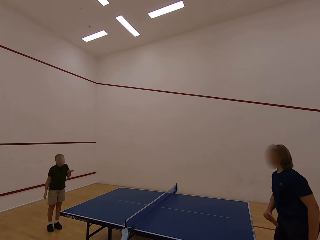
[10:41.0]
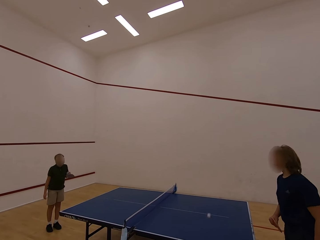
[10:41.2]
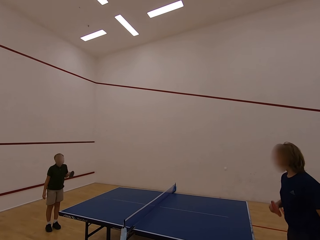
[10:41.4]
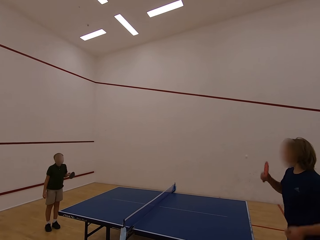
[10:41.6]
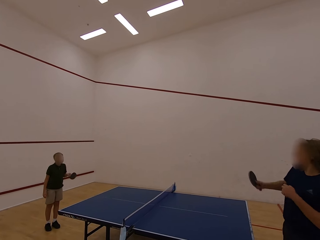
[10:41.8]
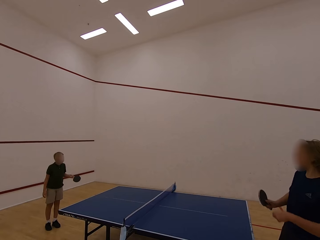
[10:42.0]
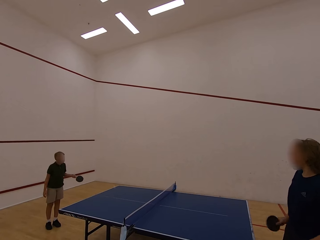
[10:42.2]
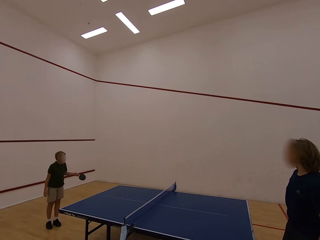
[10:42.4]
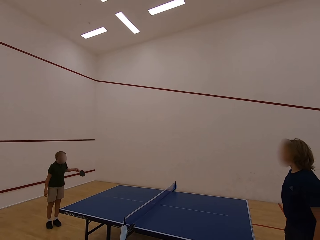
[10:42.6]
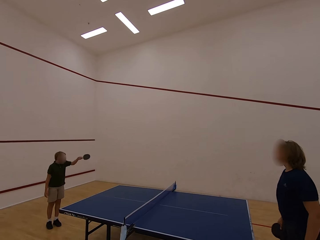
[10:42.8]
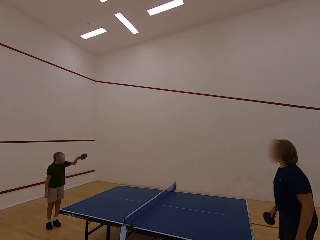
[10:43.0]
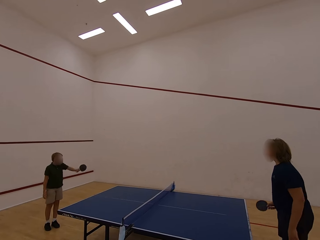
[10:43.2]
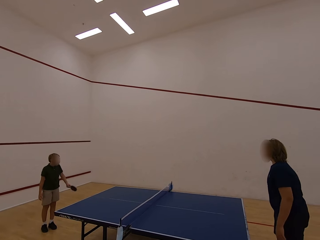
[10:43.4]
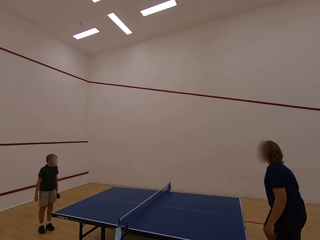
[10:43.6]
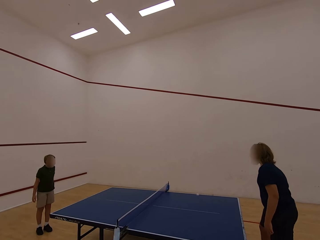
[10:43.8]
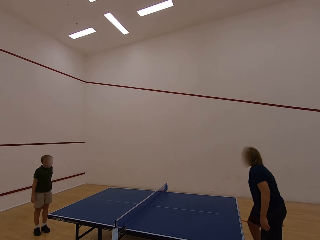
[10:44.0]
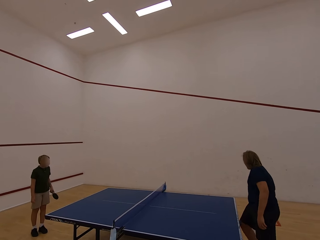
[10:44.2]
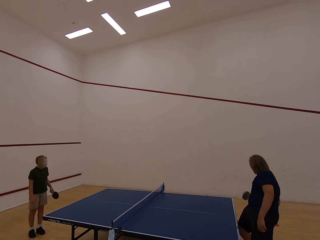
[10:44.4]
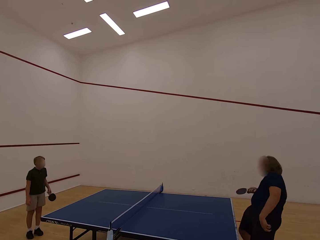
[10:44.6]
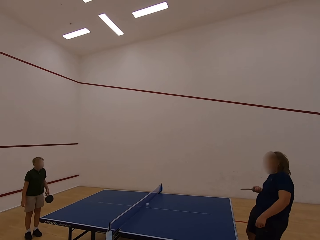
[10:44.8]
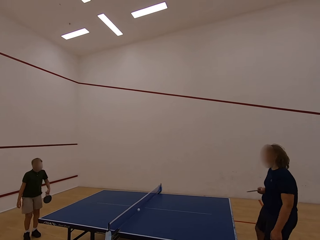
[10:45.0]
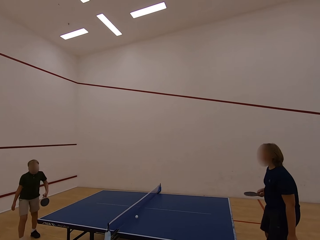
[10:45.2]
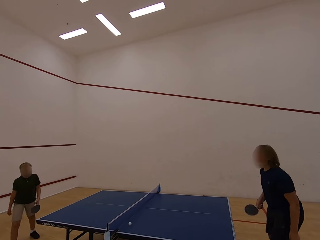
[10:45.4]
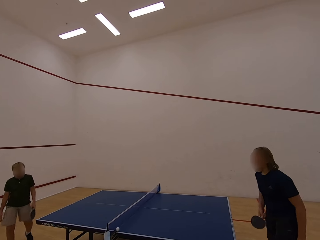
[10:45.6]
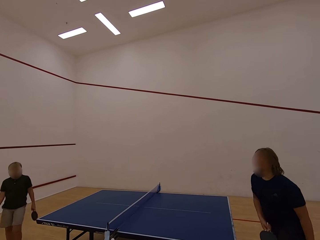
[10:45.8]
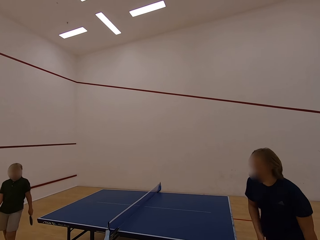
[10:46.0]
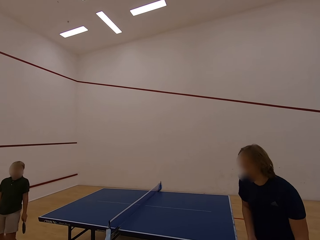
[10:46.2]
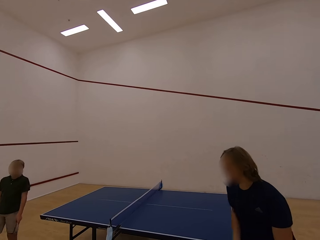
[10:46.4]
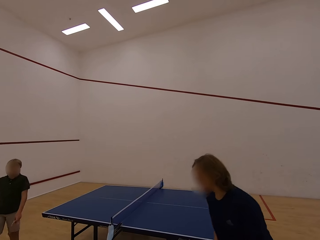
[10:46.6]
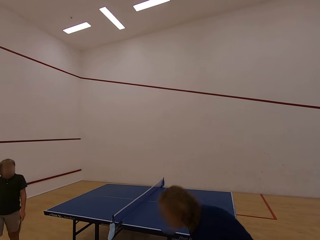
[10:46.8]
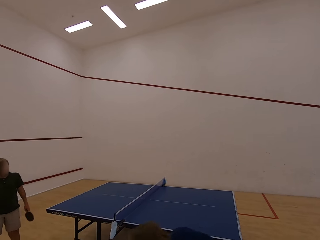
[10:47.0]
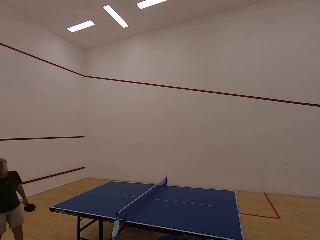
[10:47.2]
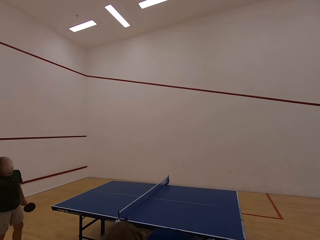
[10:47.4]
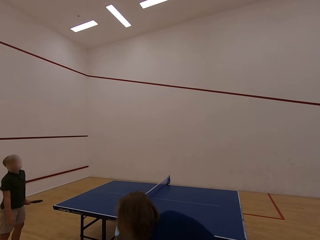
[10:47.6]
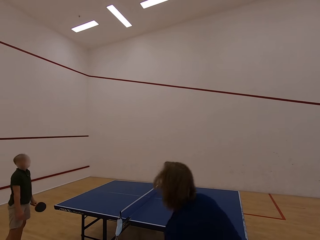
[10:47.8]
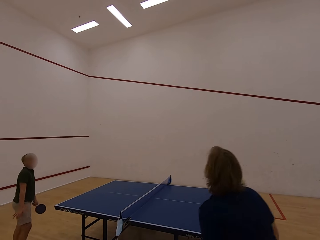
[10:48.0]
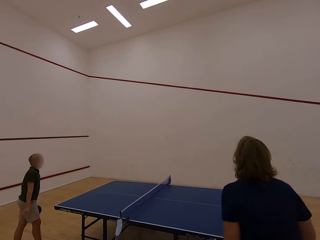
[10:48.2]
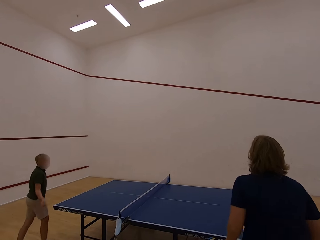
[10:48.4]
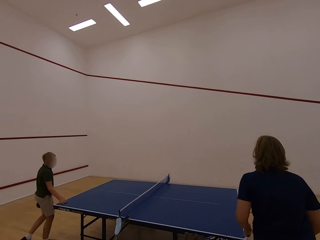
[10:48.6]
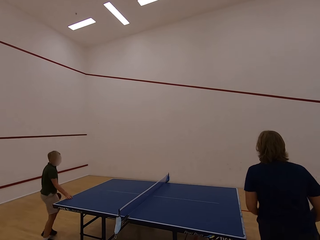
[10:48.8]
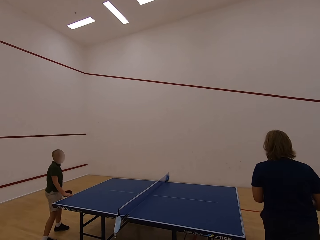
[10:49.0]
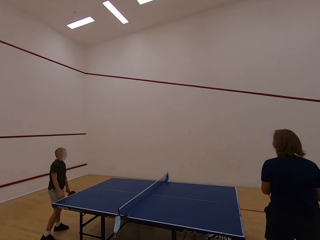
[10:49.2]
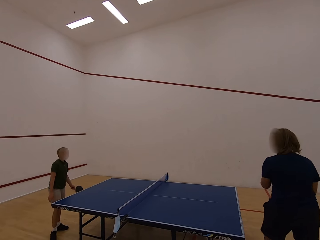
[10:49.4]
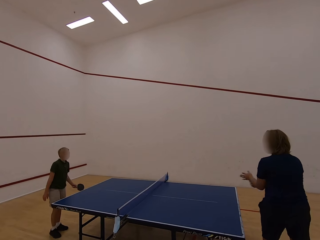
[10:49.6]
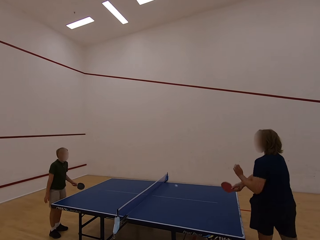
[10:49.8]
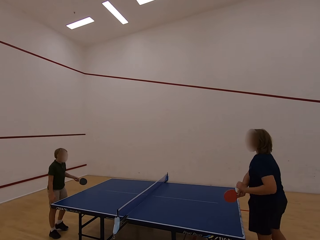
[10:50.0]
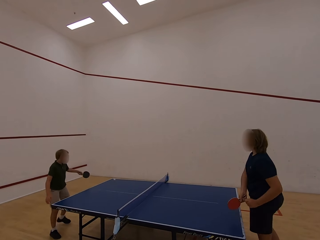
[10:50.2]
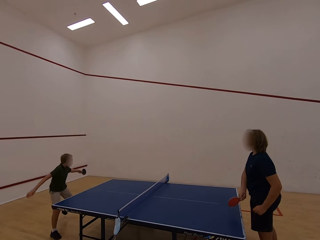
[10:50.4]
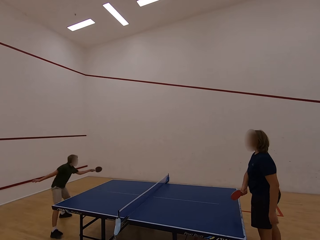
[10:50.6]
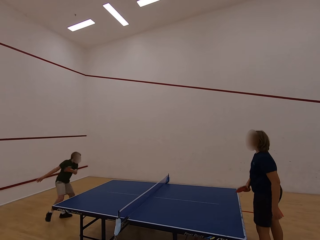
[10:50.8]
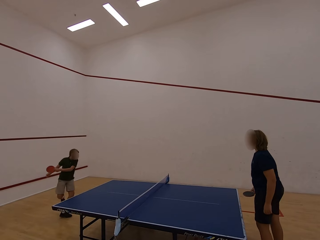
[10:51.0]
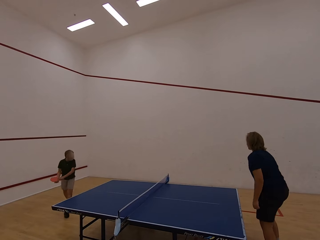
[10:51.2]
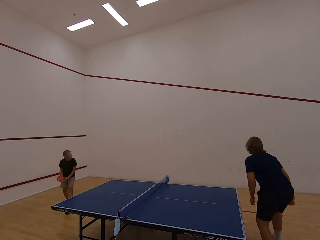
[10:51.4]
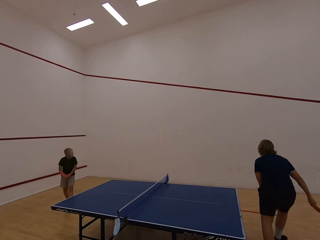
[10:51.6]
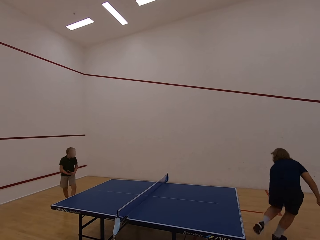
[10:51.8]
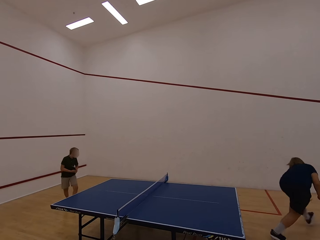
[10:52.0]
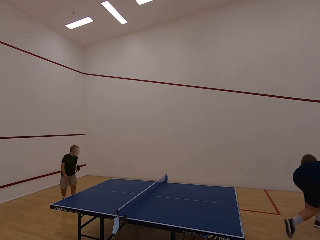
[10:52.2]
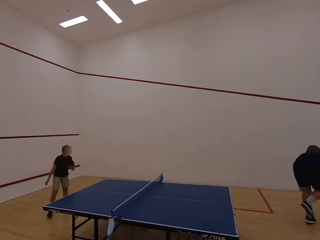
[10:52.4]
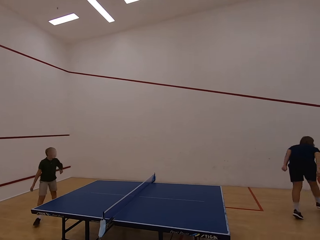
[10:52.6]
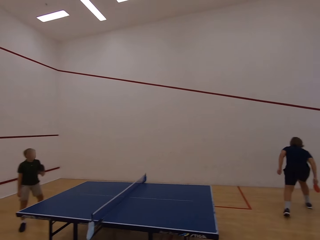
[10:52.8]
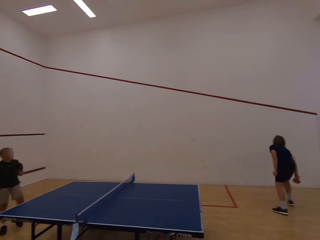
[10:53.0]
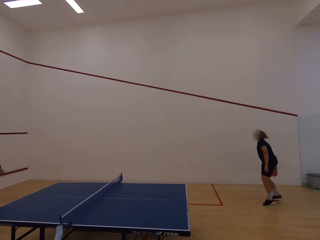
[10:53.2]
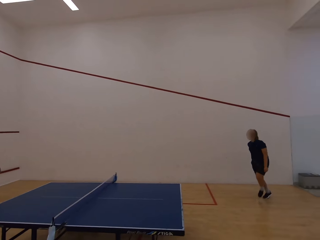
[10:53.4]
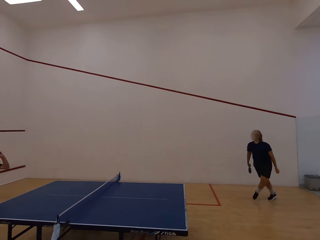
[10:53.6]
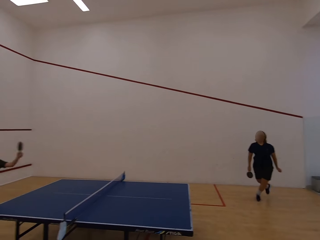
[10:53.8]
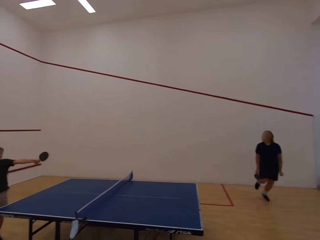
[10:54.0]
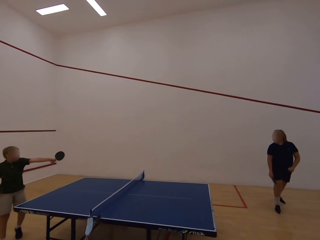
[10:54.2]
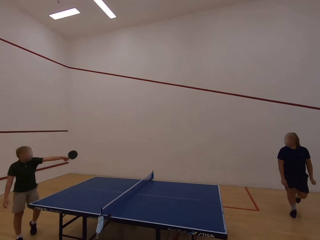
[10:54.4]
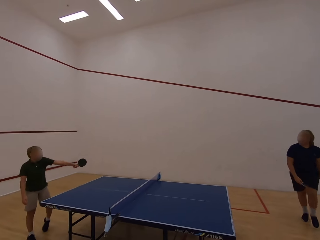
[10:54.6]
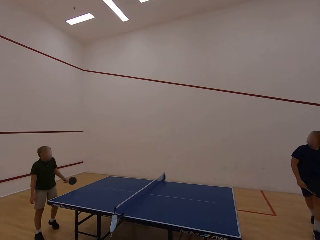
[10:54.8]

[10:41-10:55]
A woman hits the ball towards a boy. The boy hits the ball towards the woman. The woman hits the ball towards the boy. The woman walks in the room, picks up the ball and walks in the room. The boy walks in the room. The woman plays table tennis. The boy plays table tennis. The woman hits the ball towards the boy. The boy hits the ball towards the woman. The woman walks in the room, holds the ball with the left hand, walks in the room and catches the ball.

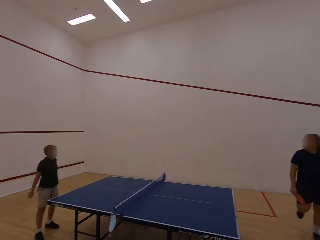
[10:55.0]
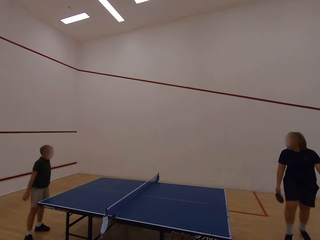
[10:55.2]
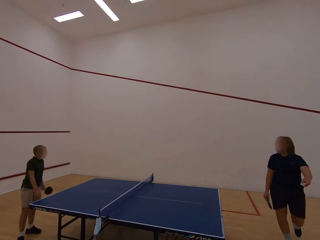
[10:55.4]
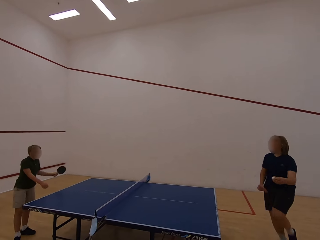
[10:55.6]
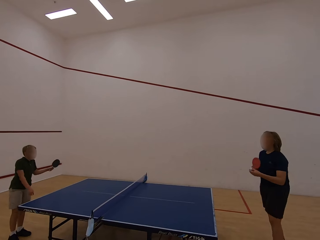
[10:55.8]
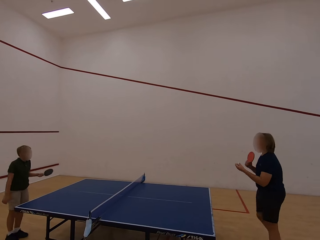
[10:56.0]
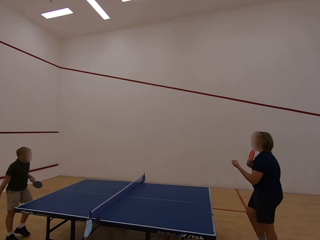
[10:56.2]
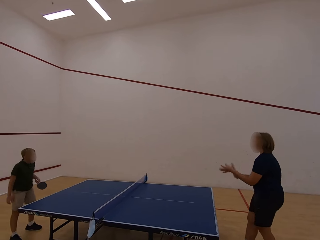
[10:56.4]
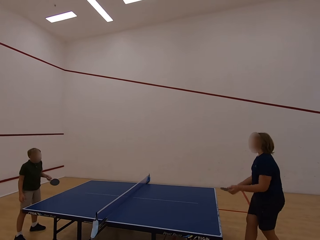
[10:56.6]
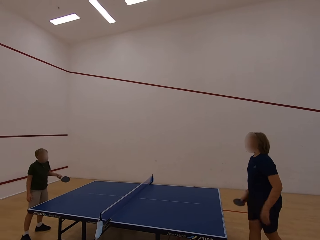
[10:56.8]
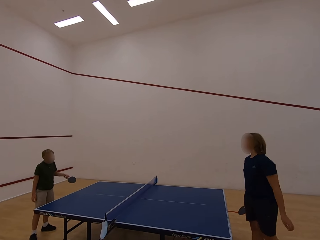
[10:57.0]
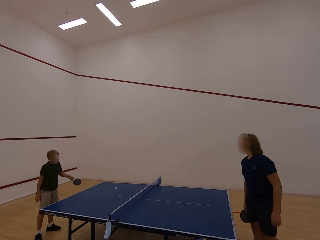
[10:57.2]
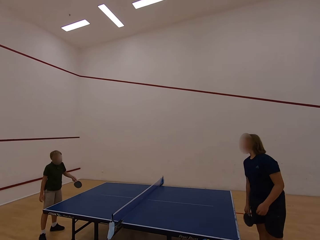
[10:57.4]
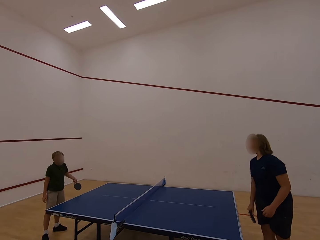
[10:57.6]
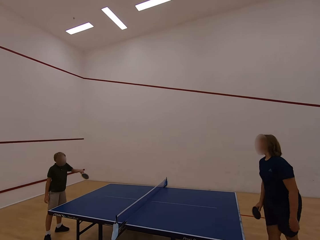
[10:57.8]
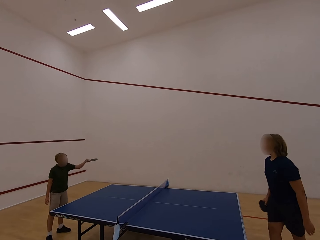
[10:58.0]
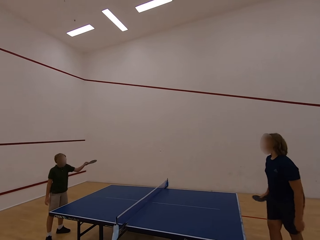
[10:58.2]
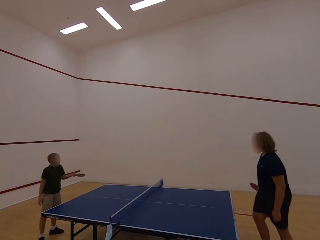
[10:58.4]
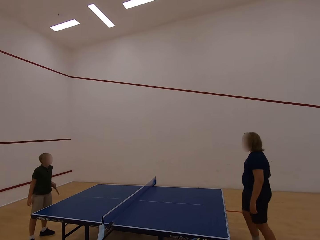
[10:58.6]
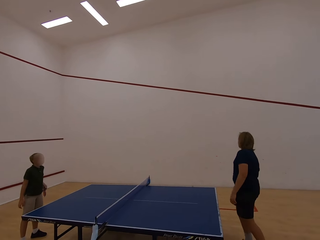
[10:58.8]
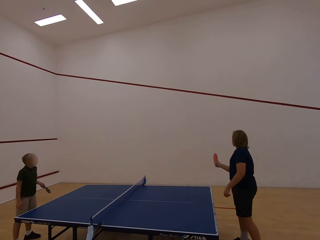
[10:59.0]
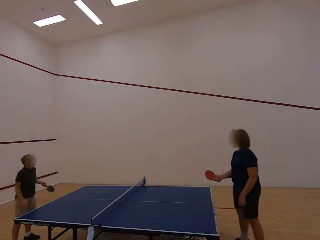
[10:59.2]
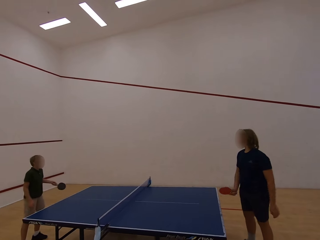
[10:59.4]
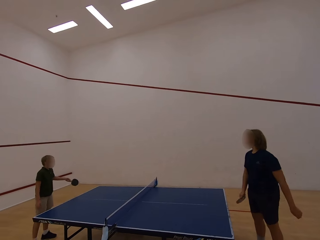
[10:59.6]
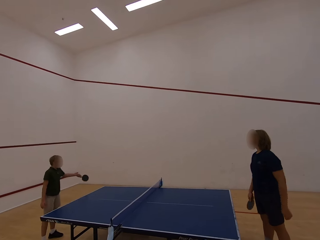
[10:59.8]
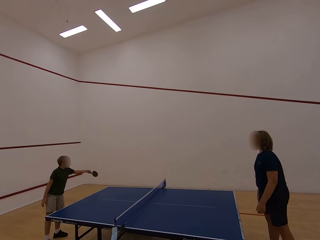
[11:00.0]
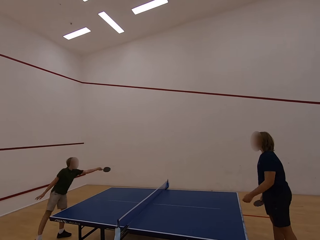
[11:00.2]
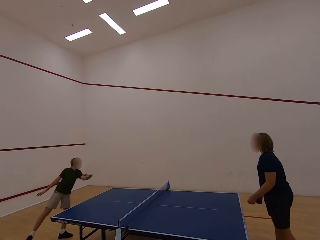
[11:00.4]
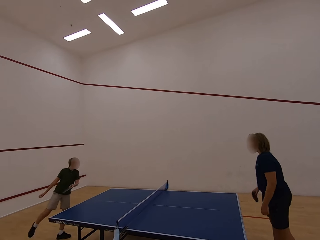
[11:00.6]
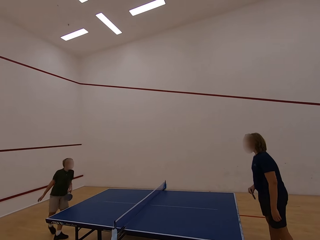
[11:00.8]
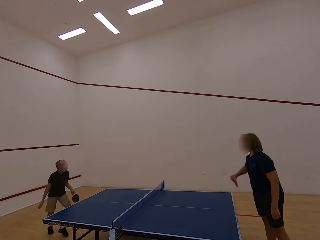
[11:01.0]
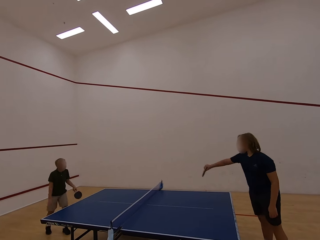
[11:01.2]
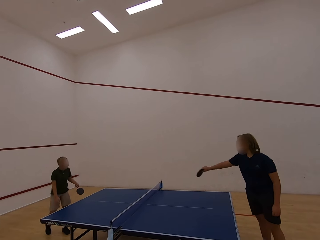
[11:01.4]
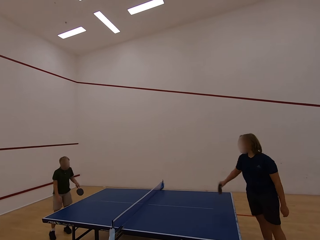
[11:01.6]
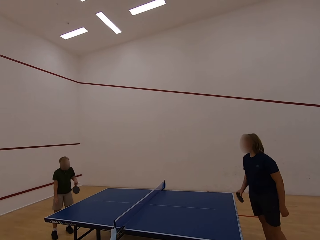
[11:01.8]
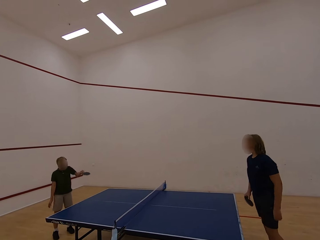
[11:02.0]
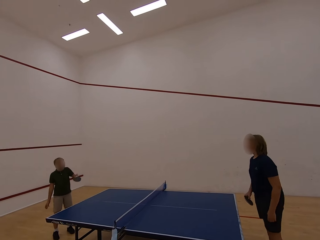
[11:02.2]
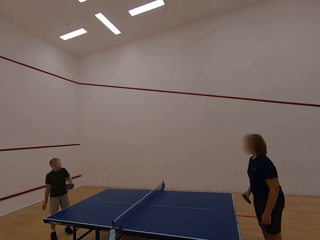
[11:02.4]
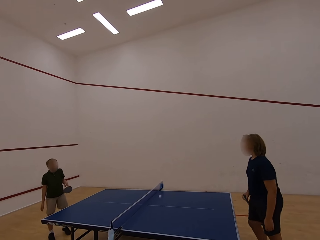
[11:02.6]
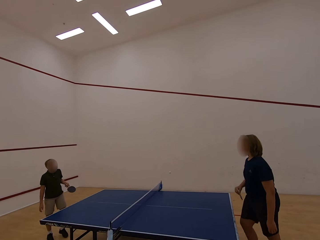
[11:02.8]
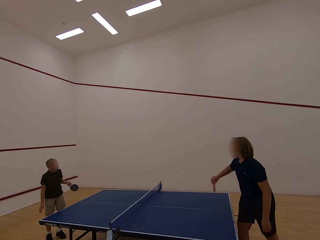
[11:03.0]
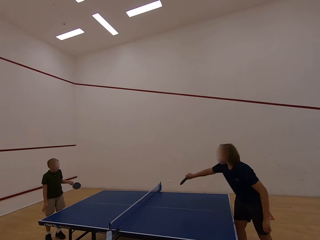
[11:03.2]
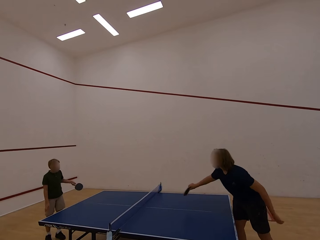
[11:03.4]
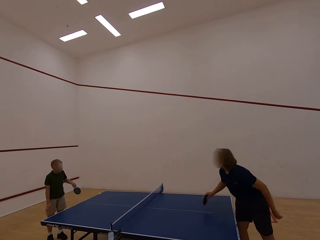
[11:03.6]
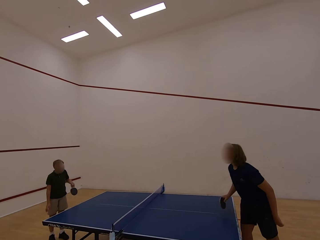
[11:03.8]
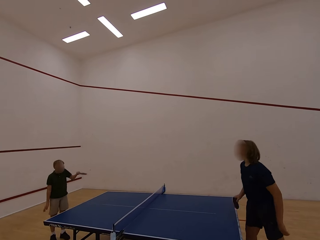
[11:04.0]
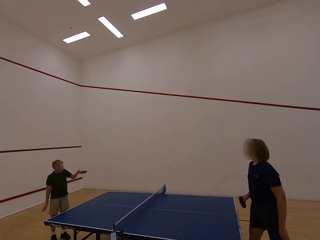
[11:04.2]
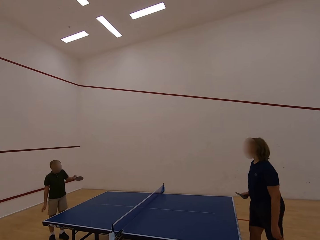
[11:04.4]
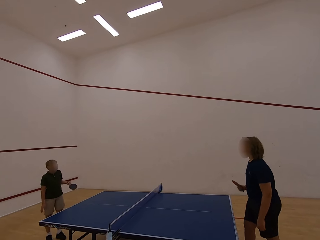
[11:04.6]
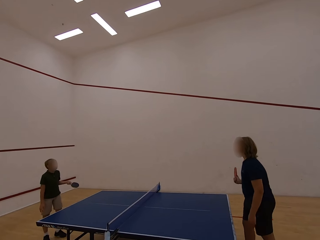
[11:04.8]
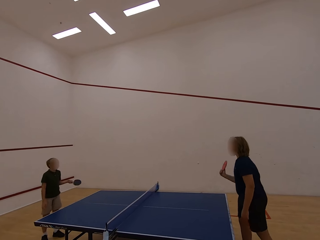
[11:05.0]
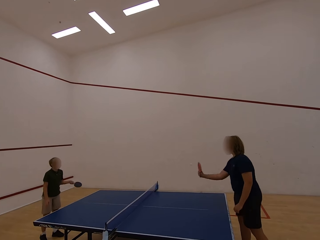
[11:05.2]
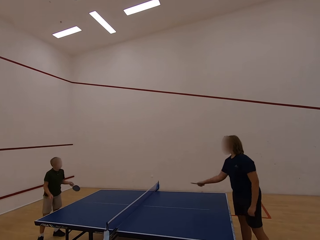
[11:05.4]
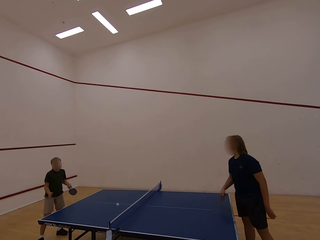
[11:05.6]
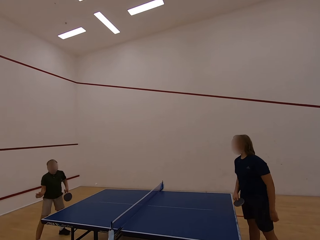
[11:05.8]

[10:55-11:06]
A man swings the left hand. A woman plays table tennis and hits the ball towards a boy. The boy plays table tennis and hits the ball towards the woman. The woman hits the ball towards the boy. The boy hits the ball towards the woman. The woman hits the ball towards the boy. The boy hits the ball towards the woman. The woman hits the ball towards the boy. The boy hits the ball towards the woman. The woman hits the ball towards the boy.
